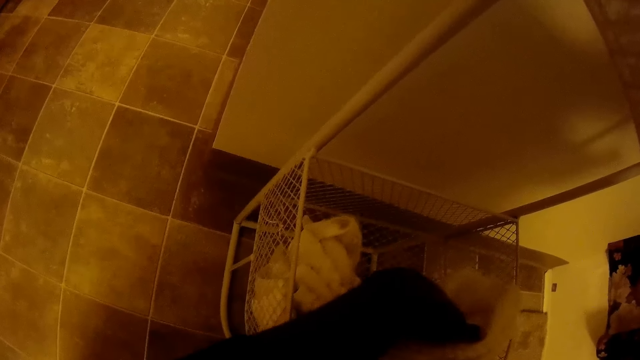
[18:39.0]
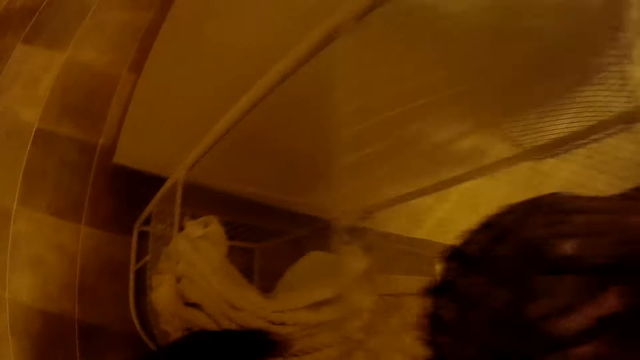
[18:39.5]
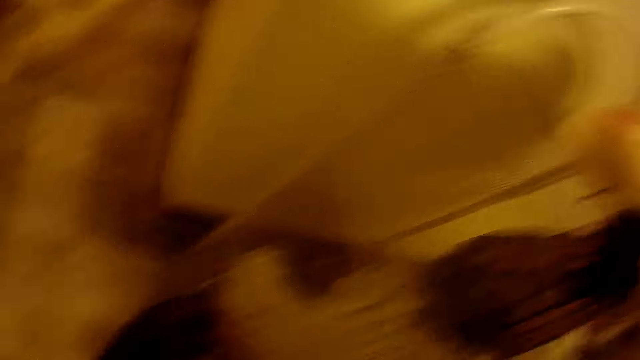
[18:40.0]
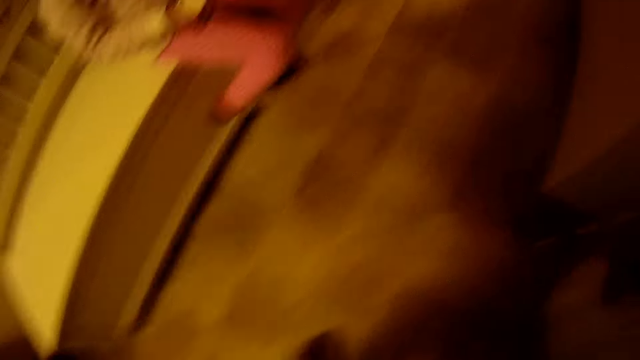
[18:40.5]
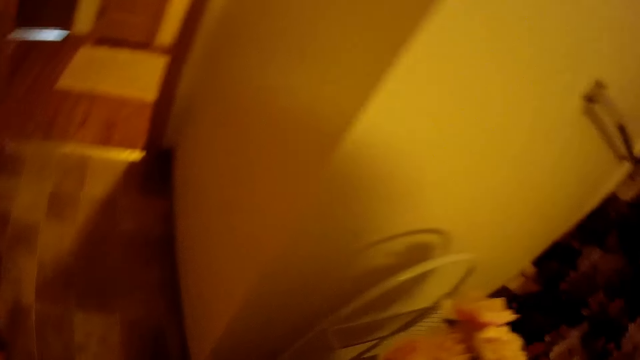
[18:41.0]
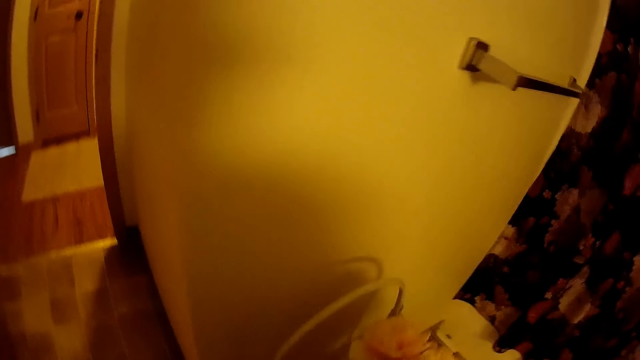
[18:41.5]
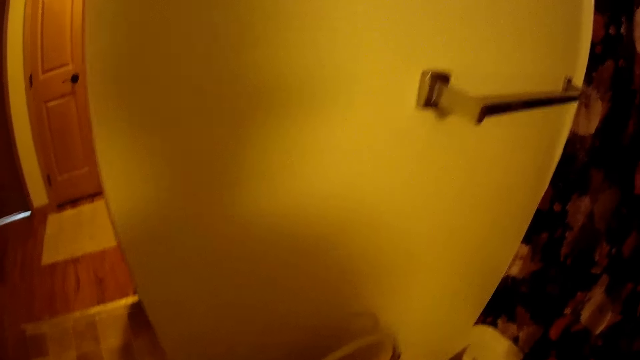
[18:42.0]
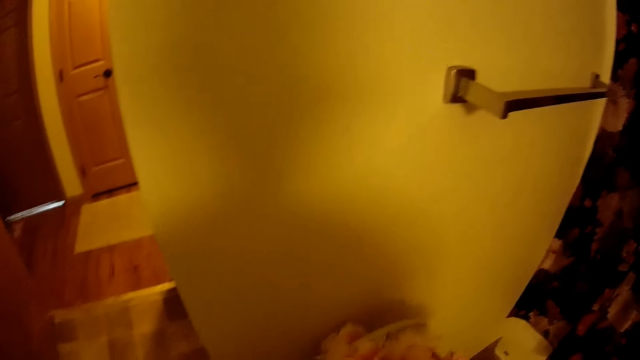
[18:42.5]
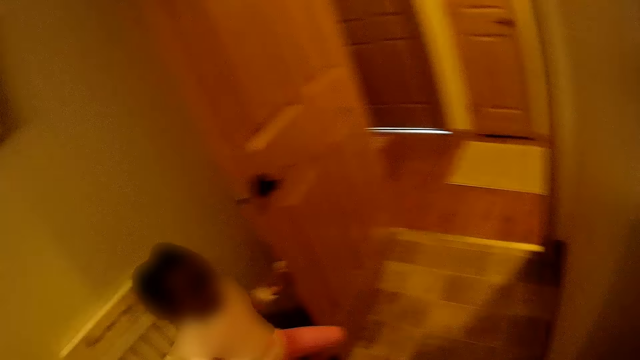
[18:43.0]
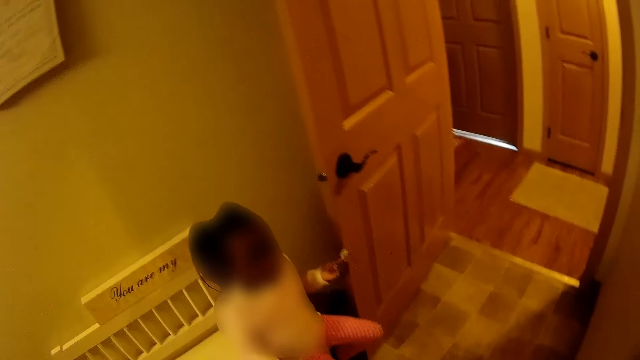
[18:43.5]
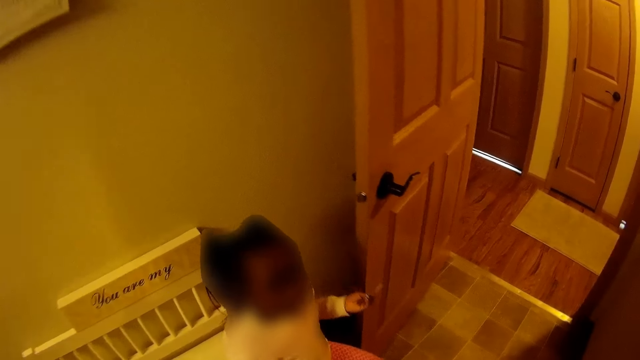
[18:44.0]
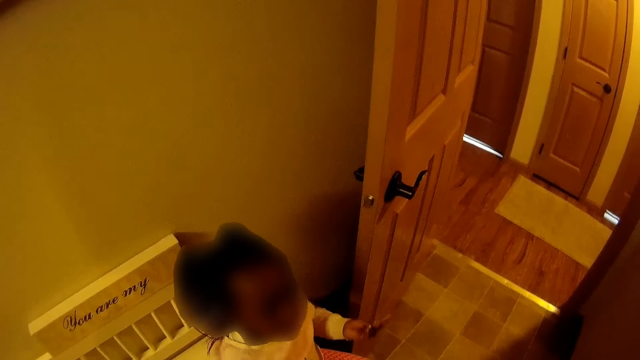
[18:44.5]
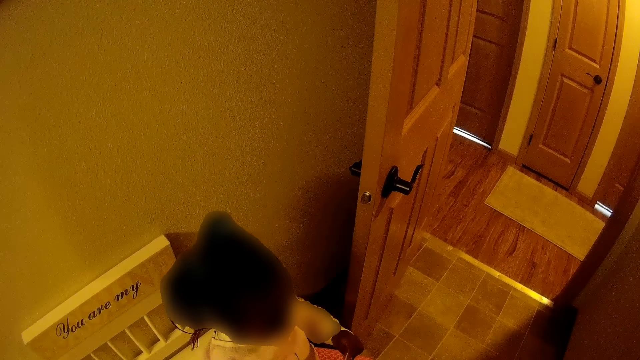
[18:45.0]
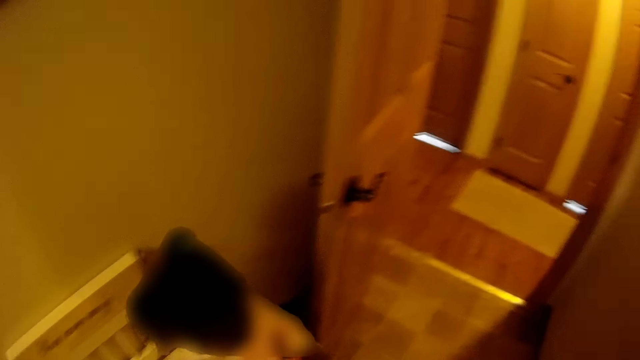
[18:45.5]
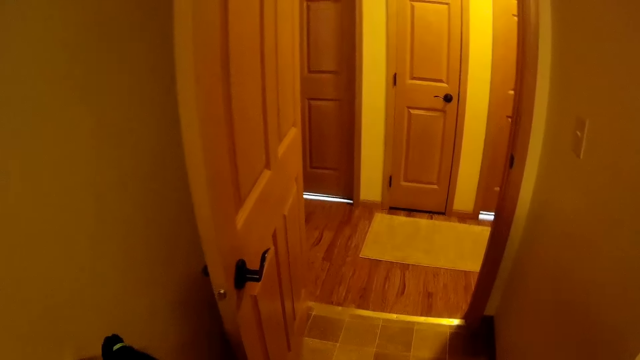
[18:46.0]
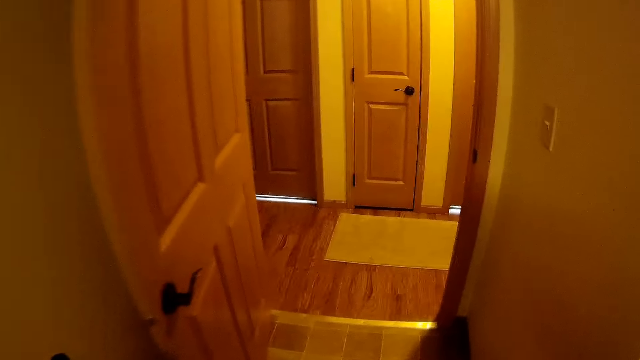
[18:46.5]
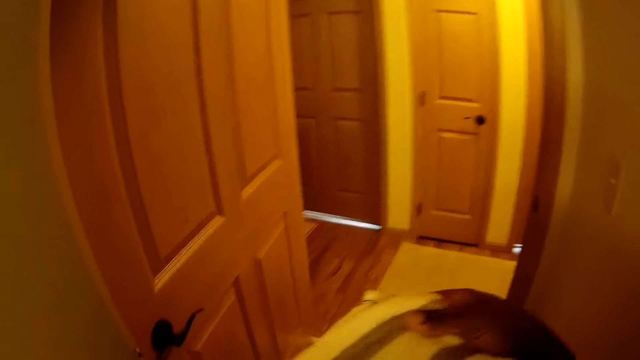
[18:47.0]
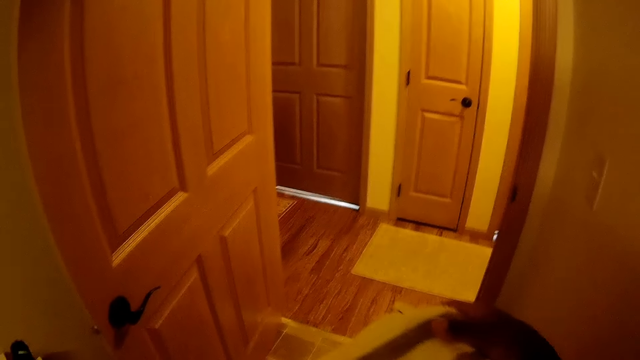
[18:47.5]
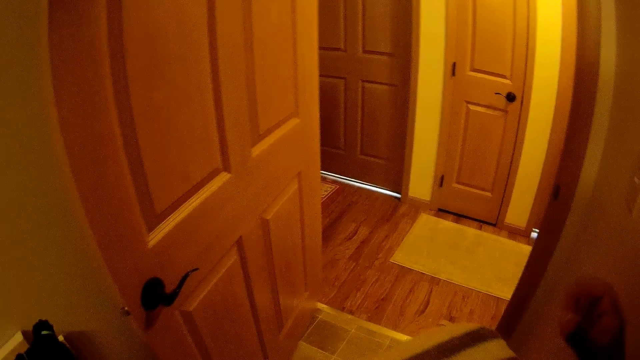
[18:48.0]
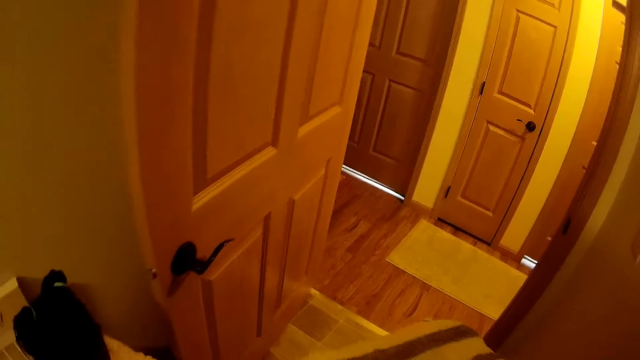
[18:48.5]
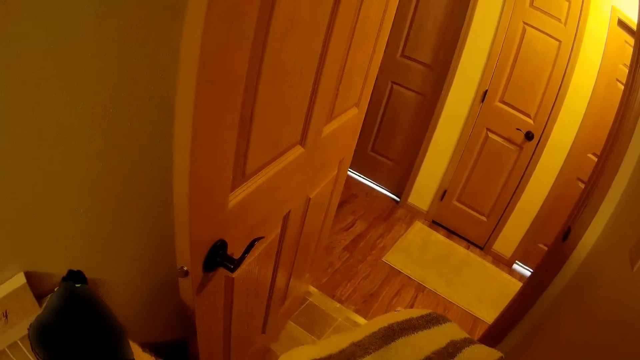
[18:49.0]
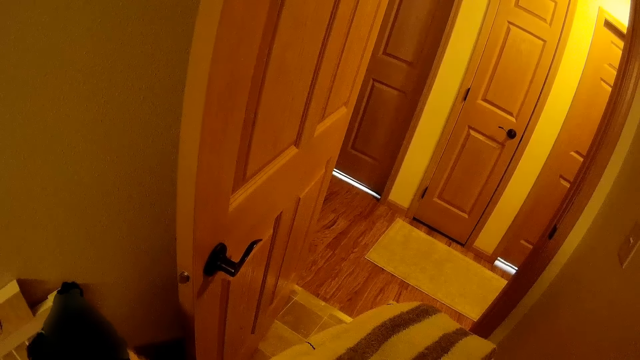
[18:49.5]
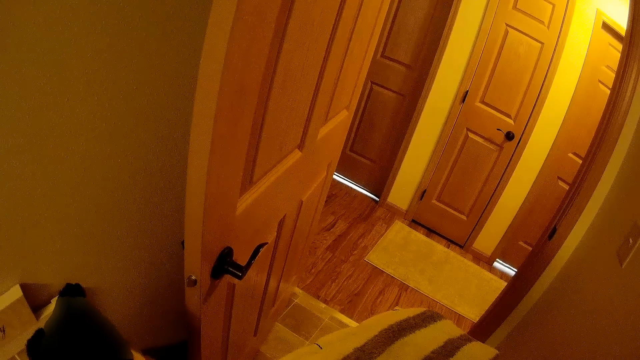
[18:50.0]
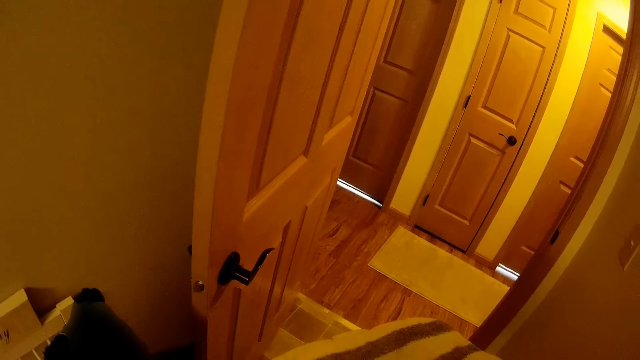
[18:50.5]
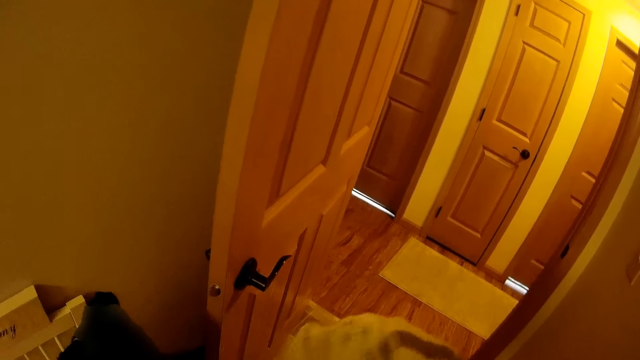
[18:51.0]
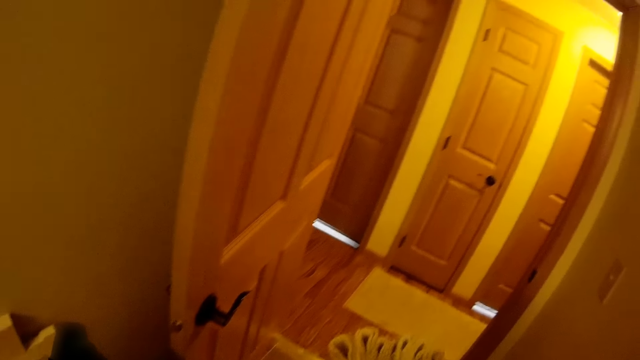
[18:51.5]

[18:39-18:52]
The camera wearer talks to the person. She carries cloths with both her hands.

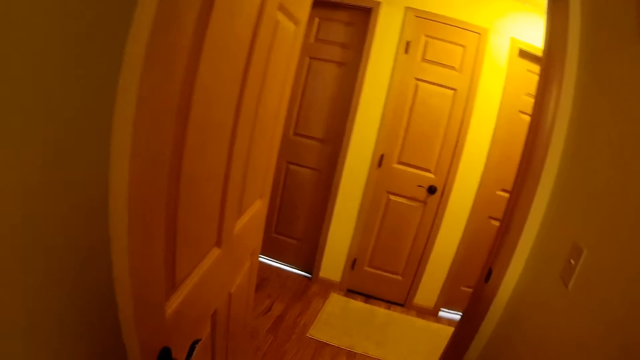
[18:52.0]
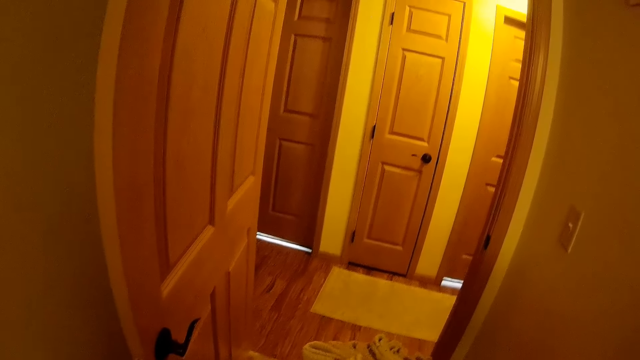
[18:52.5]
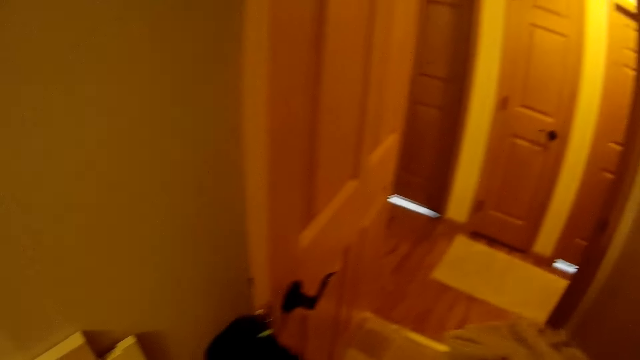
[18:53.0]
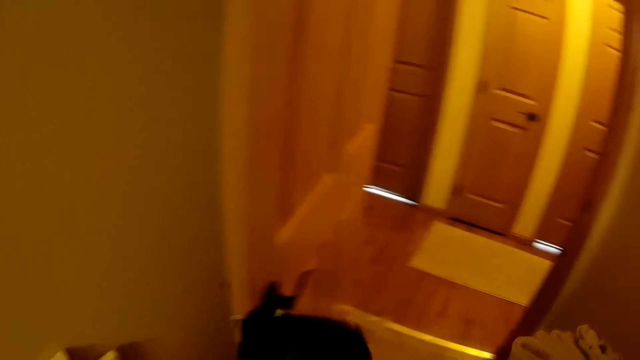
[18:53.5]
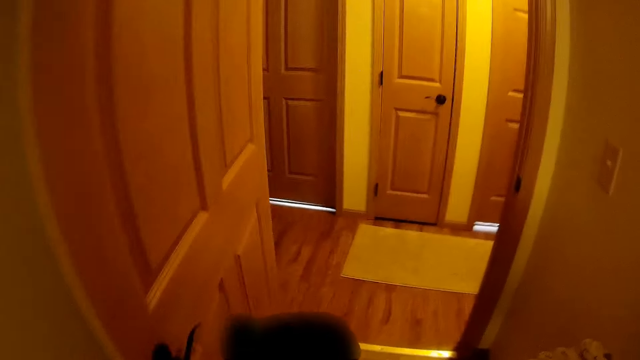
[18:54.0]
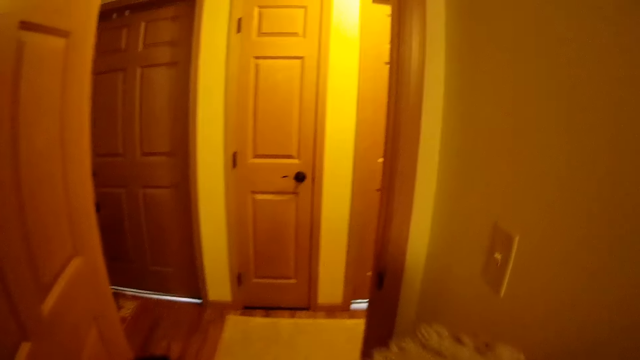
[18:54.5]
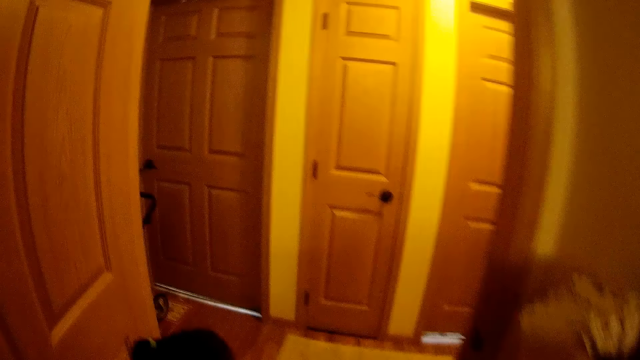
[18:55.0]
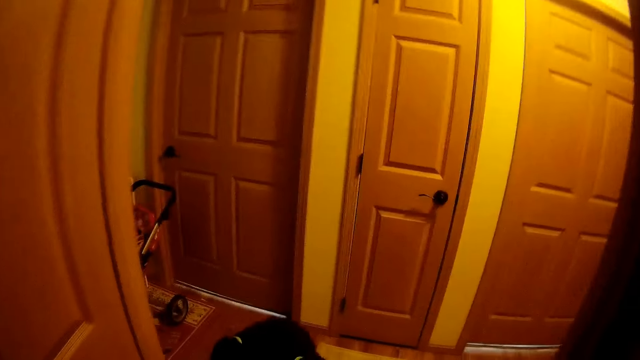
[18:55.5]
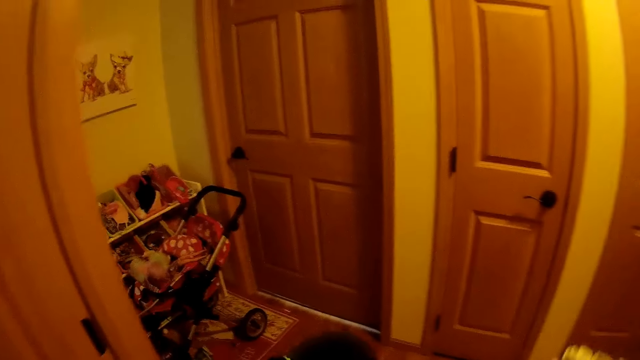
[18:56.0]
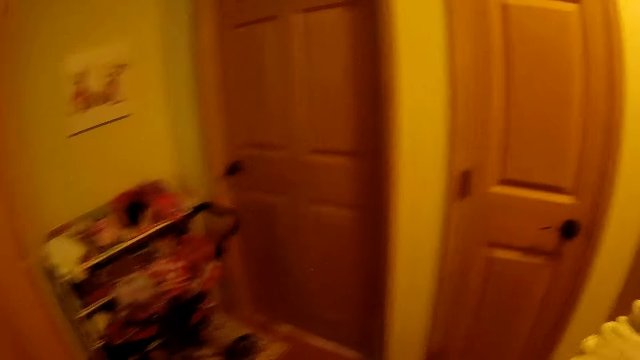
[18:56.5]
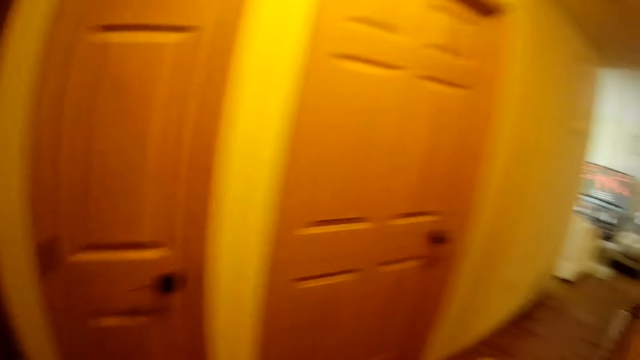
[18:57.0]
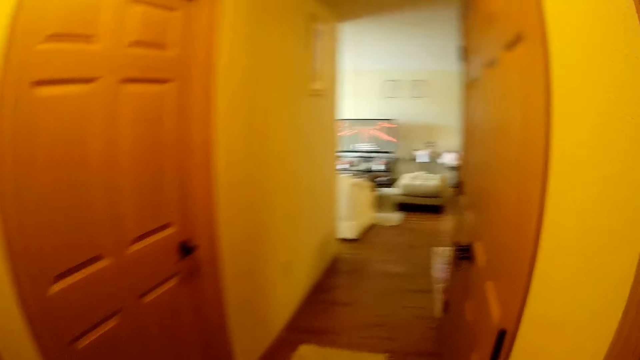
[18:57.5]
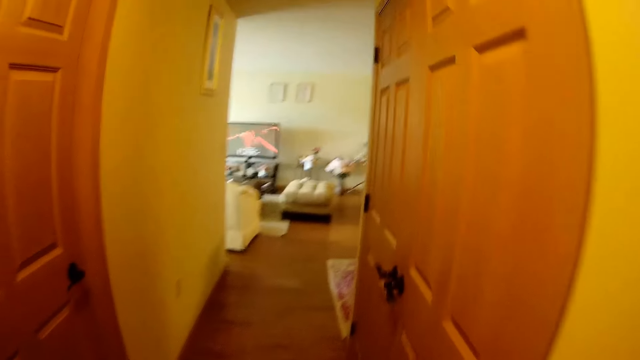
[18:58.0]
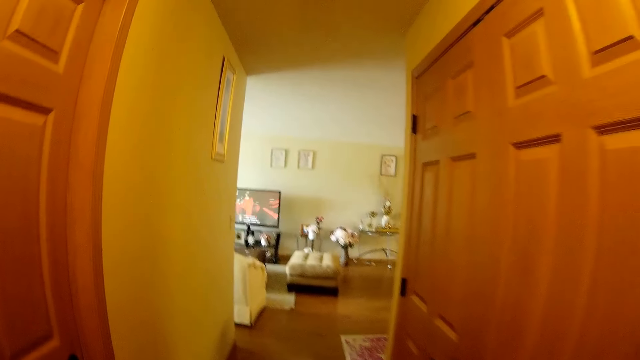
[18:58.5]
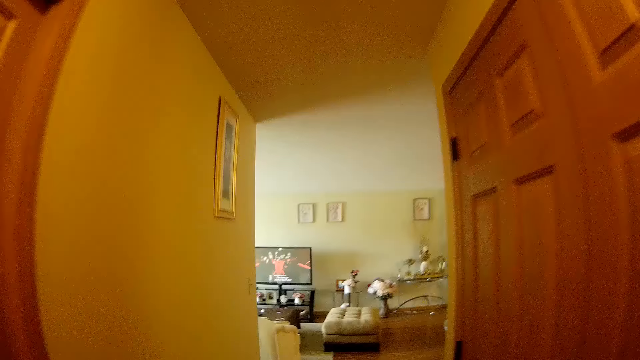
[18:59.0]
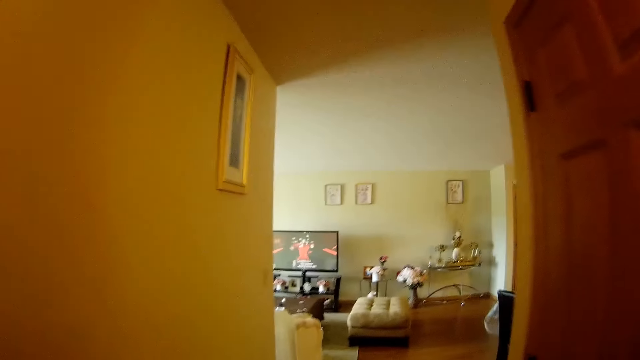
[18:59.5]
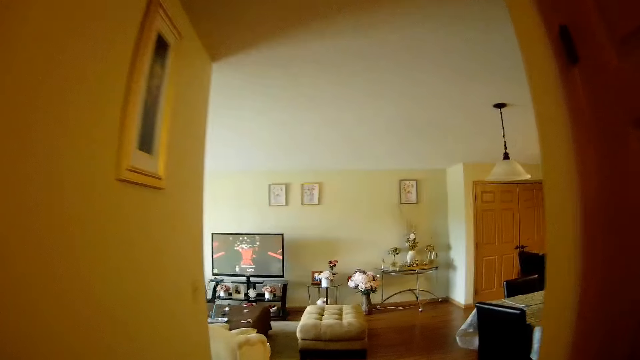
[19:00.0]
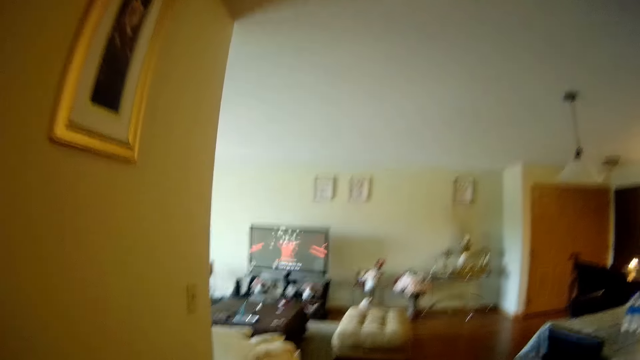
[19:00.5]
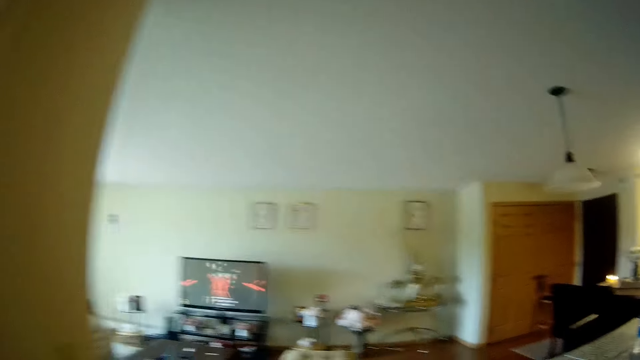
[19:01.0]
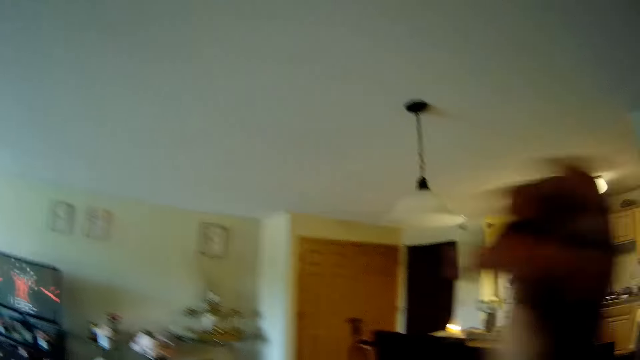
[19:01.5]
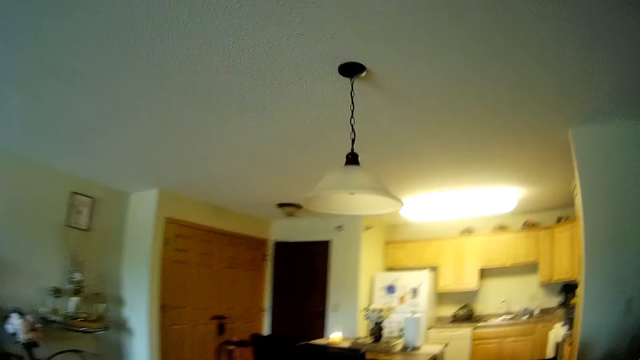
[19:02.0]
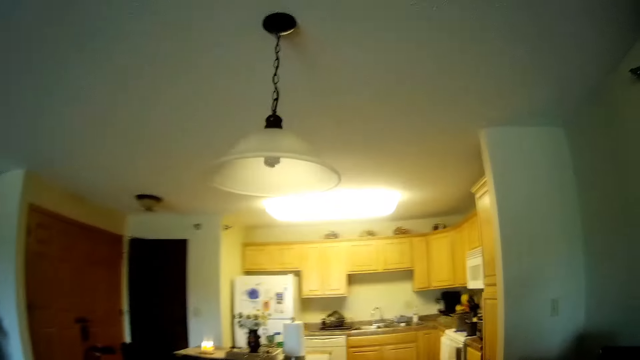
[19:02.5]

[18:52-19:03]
The camera wearer turns off the switch on the wall with her right hand. She walks around the house. She talks to the person. She walks around the house.
